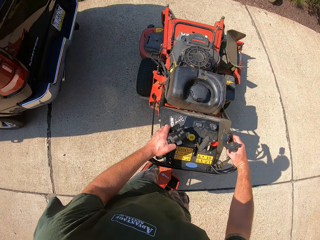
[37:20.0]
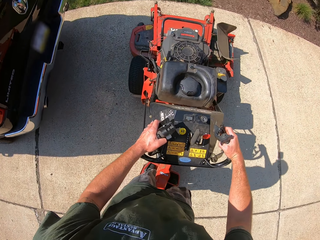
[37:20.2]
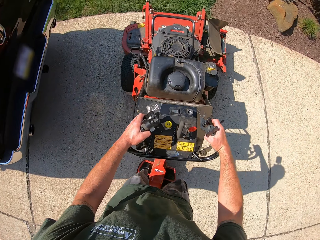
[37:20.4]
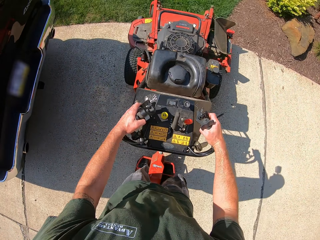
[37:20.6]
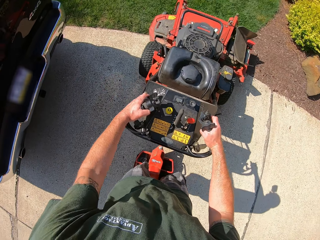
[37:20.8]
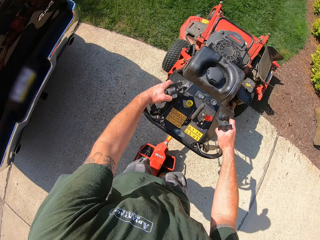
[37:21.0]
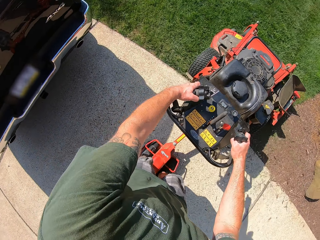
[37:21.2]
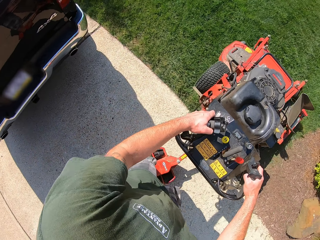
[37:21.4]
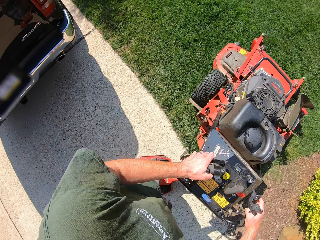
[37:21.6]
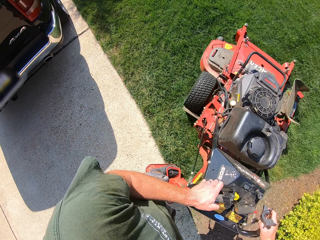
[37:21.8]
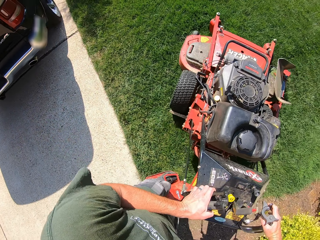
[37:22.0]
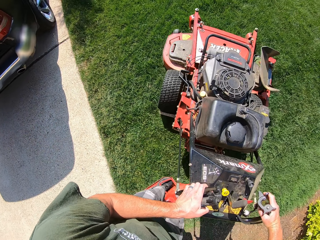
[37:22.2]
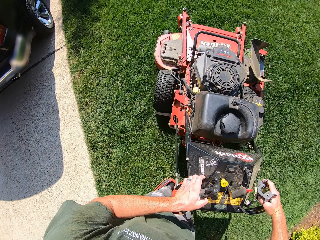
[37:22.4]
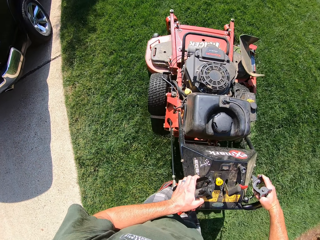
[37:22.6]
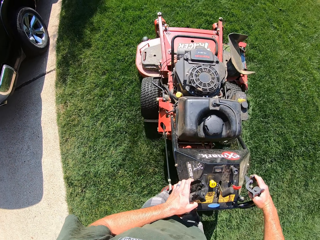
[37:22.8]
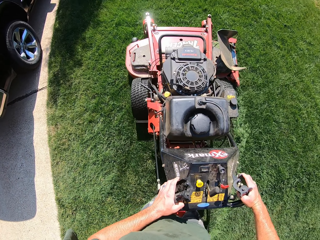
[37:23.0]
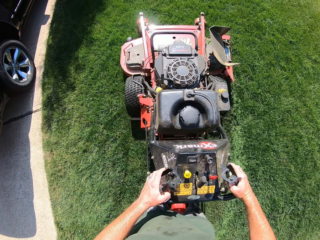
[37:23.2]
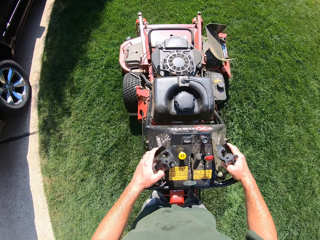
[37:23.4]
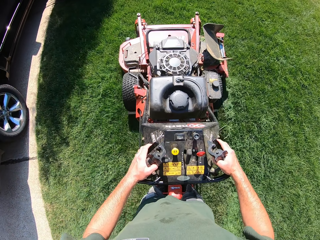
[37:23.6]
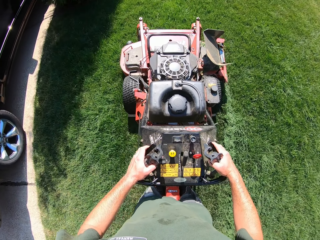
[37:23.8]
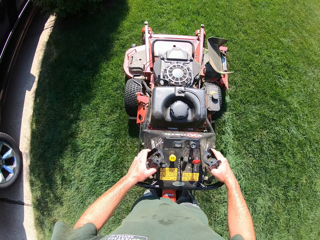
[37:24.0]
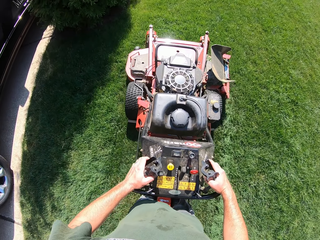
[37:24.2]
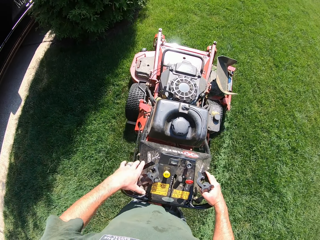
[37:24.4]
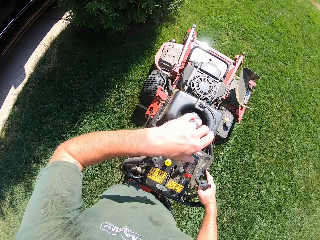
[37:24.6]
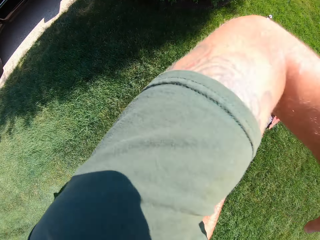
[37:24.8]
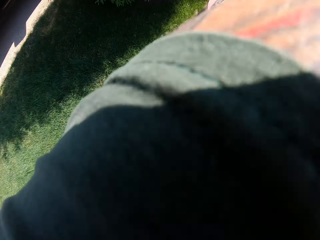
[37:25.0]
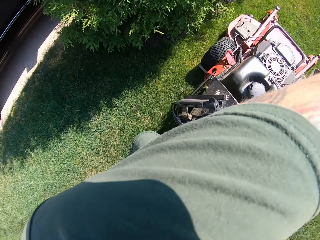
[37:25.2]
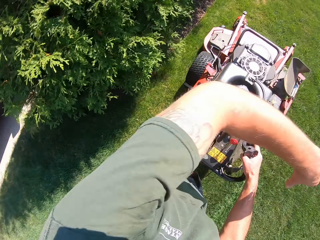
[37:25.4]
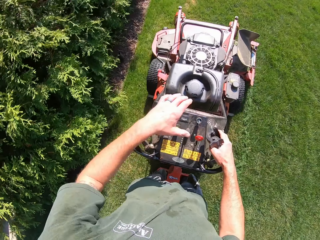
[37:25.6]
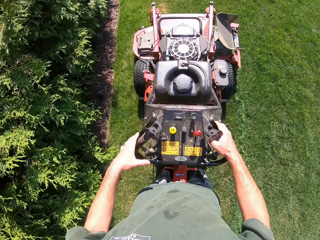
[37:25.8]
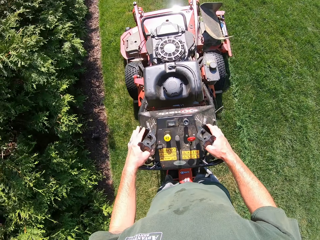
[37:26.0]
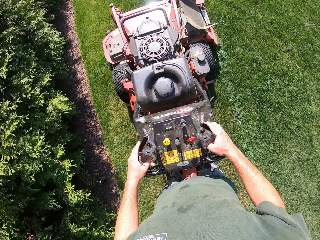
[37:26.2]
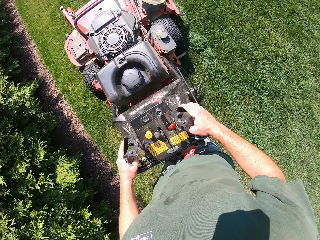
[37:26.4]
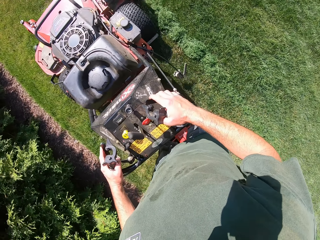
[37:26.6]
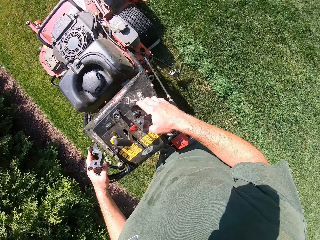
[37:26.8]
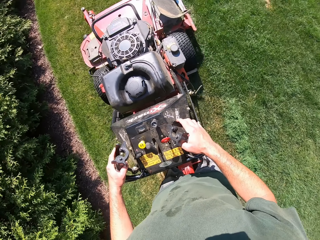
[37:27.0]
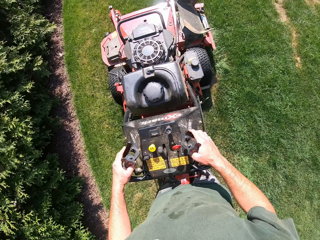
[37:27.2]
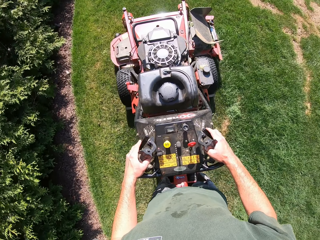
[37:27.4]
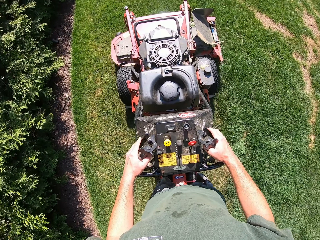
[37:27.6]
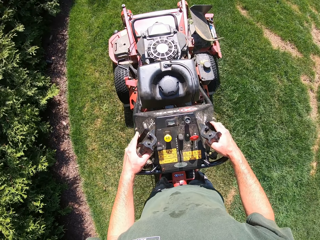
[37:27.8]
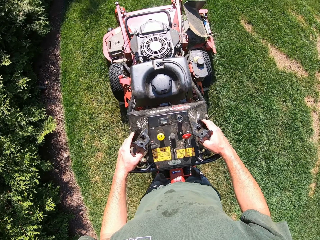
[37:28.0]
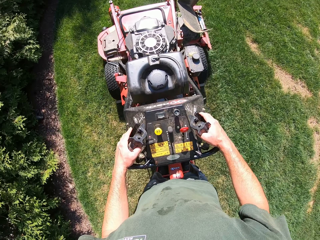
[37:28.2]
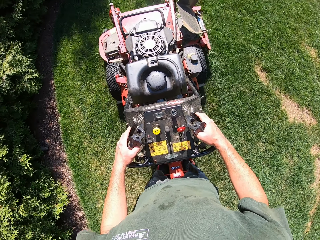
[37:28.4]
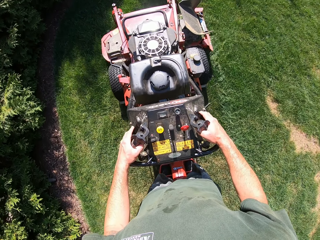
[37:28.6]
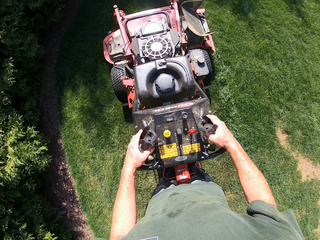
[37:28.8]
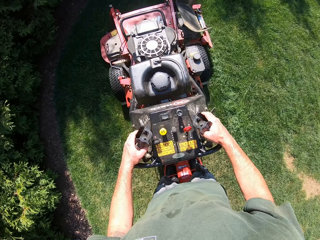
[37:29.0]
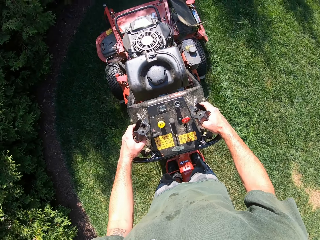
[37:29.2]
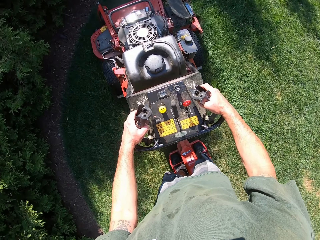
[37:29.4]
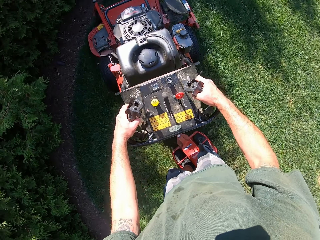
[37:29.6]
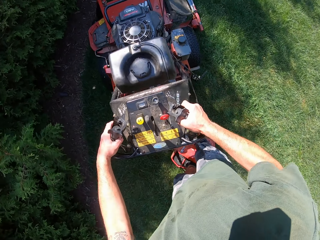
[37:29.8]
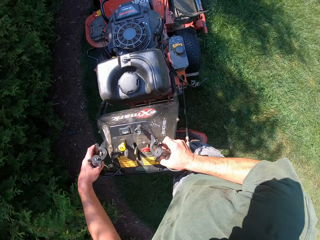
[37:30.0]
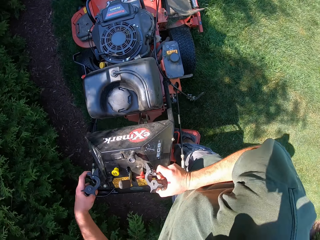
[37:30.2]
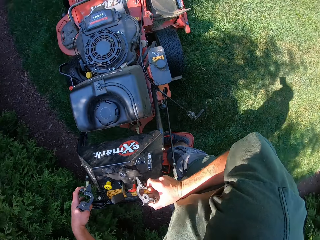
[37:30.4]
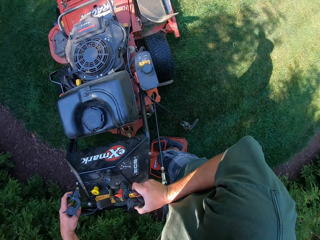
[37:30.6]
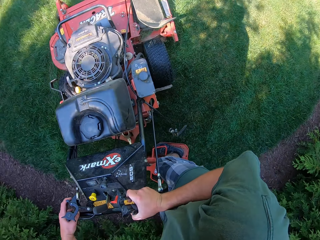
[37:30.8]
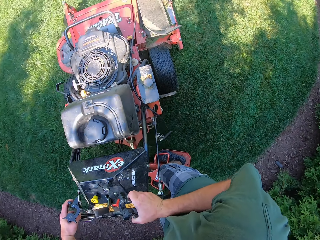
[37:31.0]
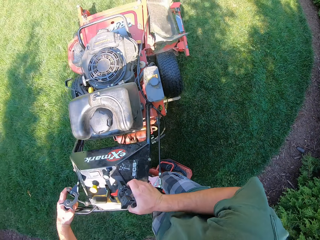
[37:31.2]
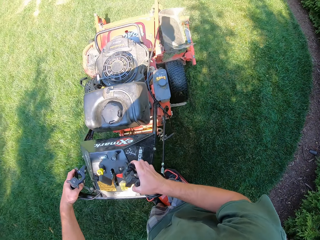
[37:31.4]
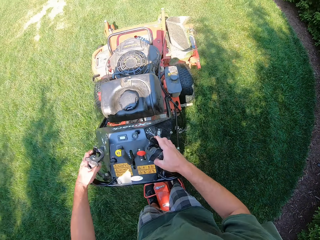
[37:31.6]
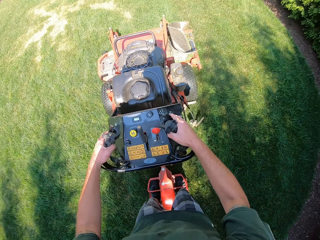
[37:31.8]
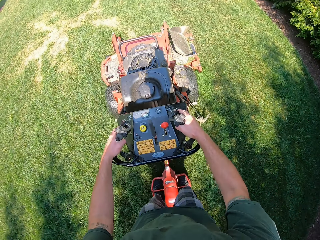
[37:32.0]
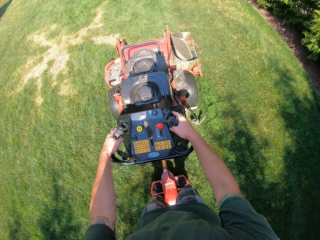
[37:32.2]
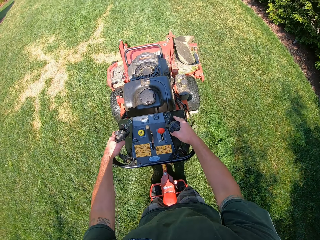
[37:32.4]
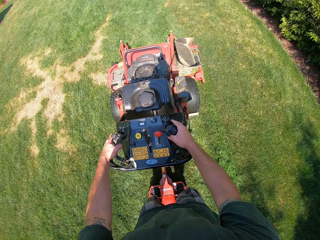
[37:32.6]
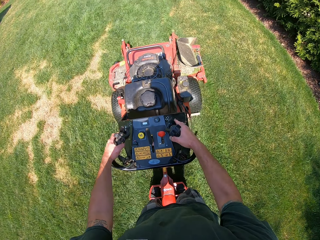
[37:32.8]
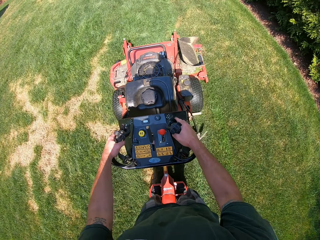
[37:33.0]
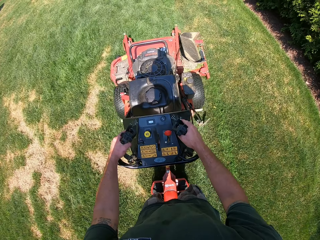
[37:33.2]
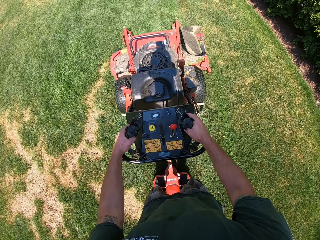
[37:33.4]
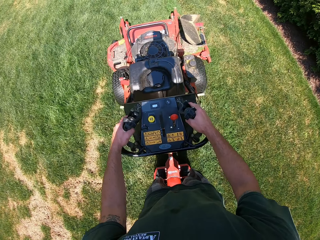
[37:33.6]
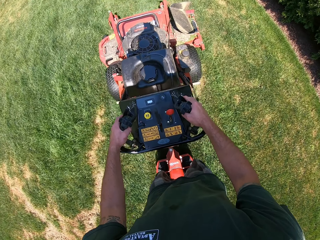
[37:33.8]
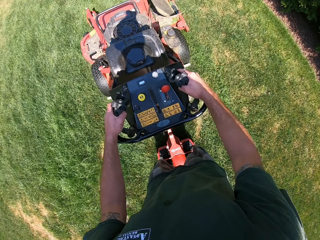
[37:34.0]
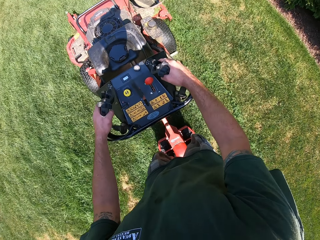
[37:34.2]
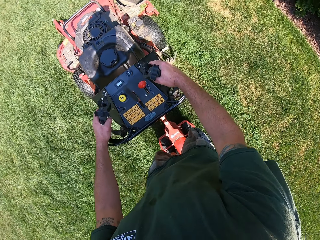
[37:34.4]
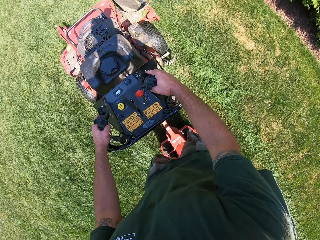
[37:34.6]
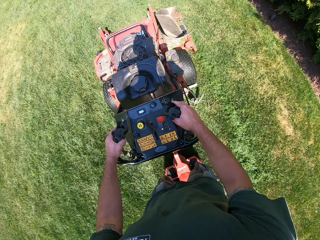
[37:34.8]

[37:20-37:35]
The camera wearer mows another lawn with the lawn mower. He touches his face with his left arm and wipes his face with the left arm. He returns his left hand on the lawn mower. He turns the lawn mower to the right. He mows the lawn with the lawn mower.

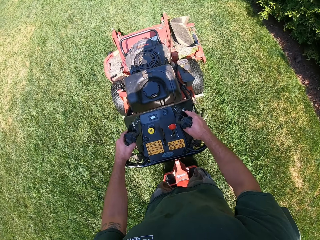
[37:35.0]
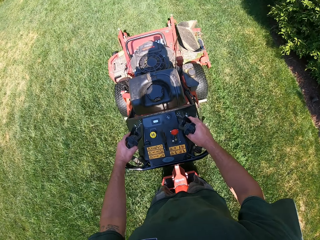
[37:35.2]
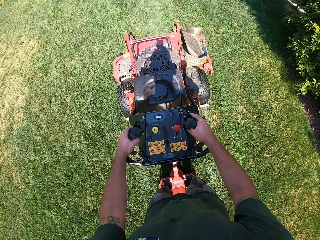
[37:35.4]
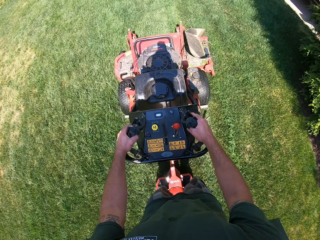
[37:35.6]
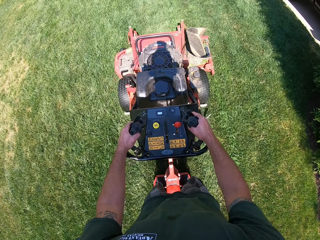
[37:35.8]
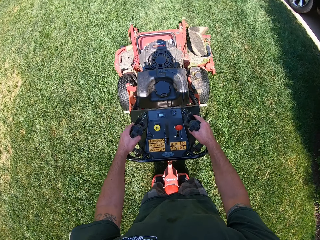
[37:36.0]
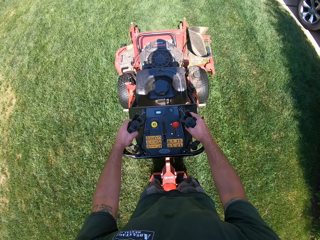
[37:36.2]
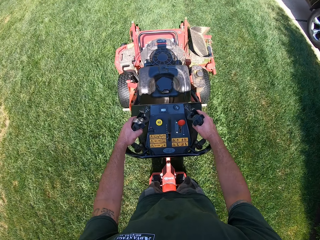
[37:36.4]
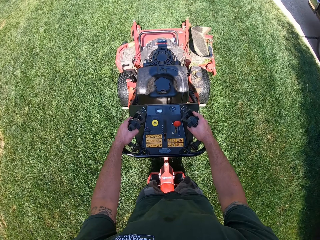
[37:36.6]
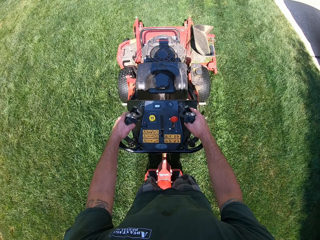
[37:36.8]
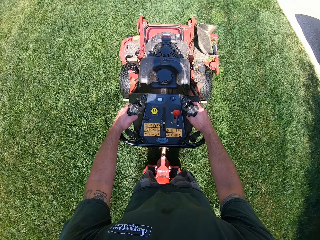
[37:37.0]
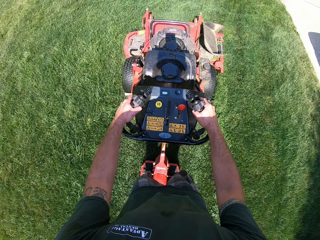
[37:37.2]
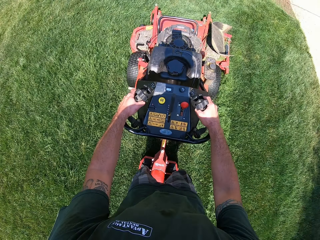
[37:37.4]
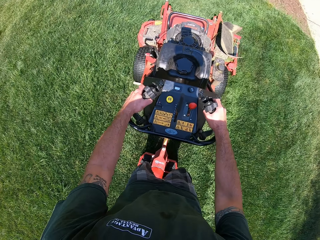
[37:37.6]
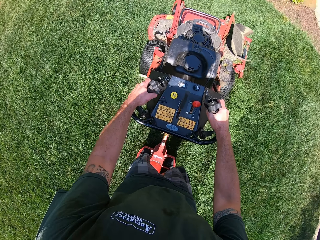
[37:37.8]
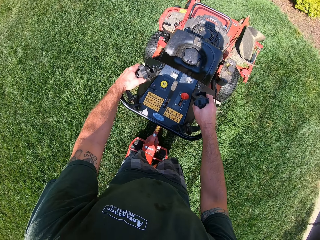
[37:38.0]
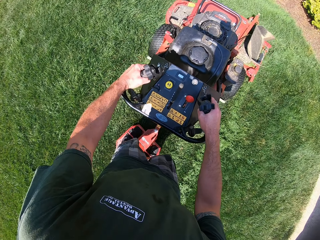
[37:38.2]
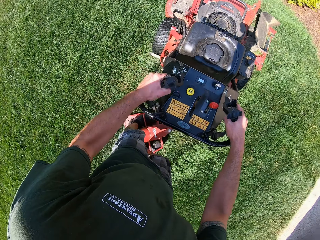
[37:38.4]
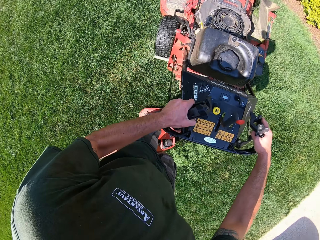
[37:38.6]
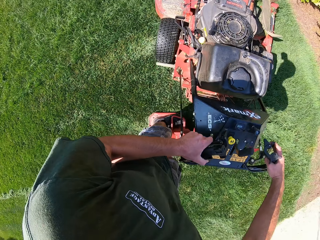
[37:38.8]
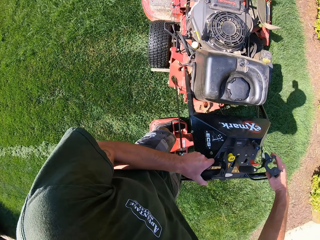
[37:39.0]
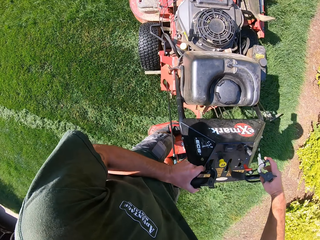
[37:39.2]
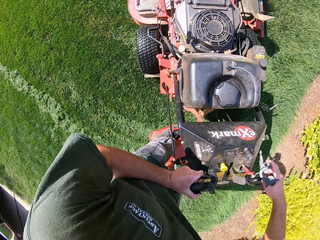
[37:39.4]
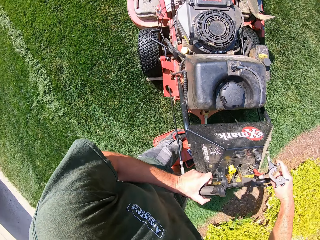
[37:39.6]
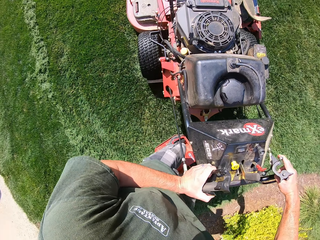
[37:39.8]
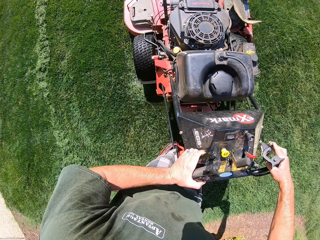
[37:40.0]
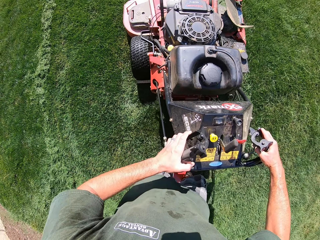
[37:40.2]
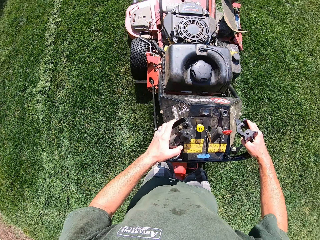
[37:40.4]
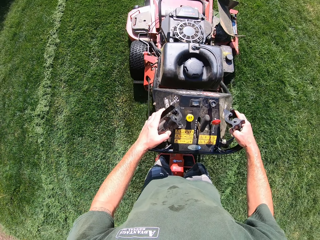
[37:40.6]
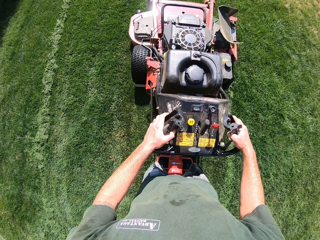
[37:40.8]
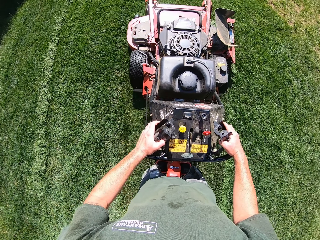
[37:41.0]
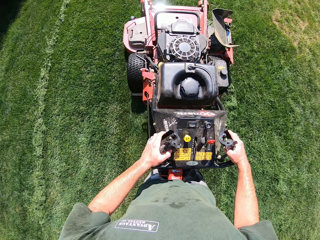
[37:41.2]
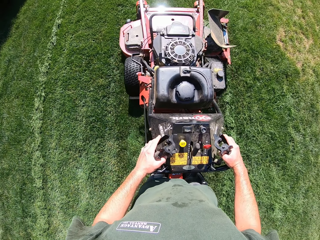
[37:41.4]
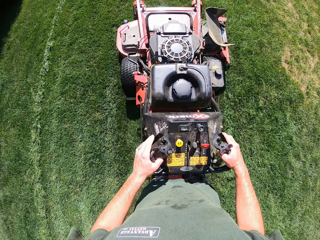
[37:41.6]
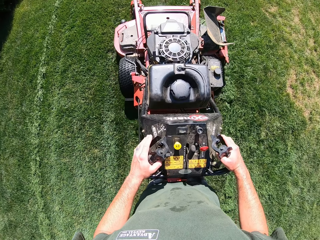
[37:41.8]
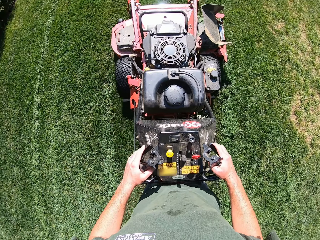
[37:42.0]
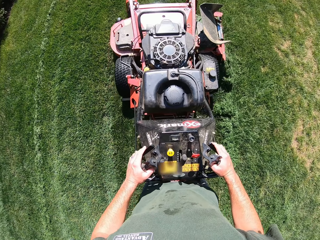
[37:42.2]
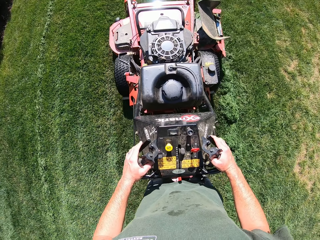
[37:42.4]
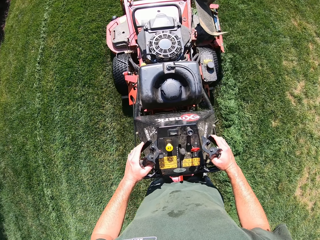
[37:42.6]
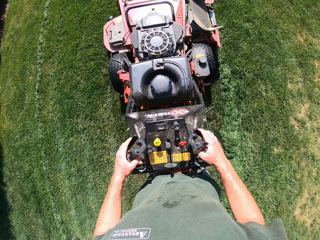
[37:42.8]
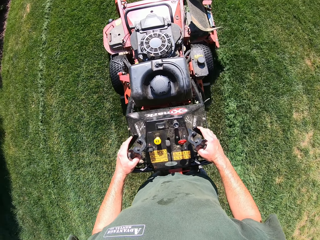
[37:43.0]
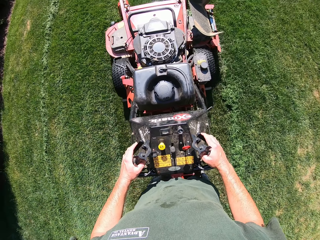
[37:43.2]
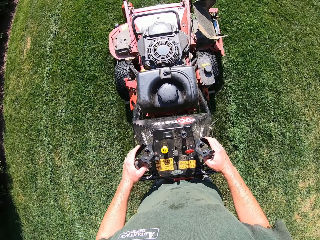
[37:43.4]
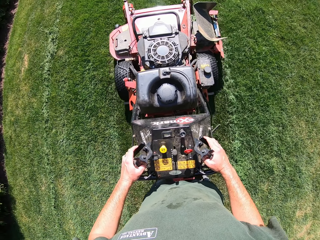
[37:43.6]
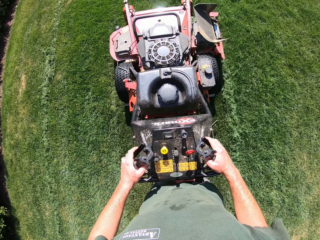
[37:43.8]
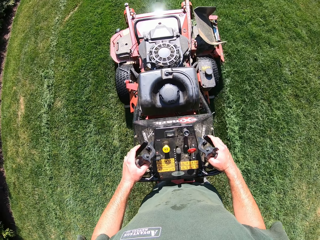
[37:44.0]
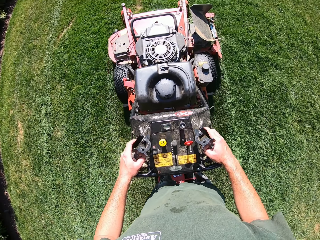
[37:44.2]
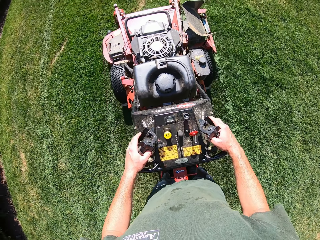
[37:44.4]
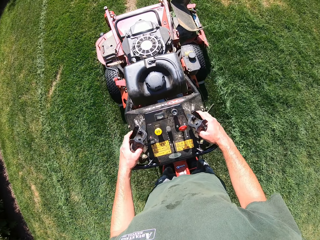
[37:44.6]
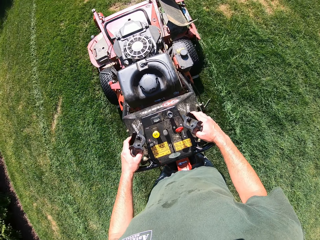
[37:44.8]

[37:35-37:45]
The camera wearer turns the lawn mower to the left. They mow the lawn with the lawn mower.
